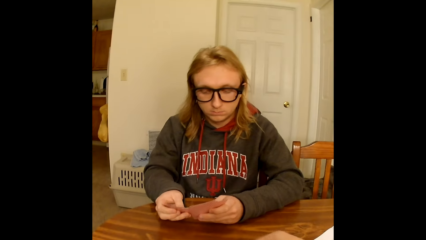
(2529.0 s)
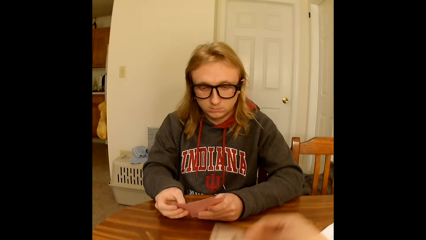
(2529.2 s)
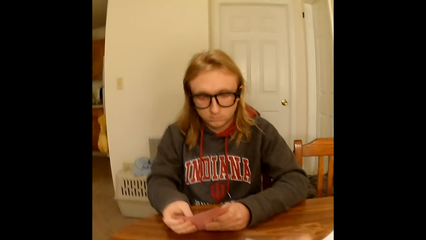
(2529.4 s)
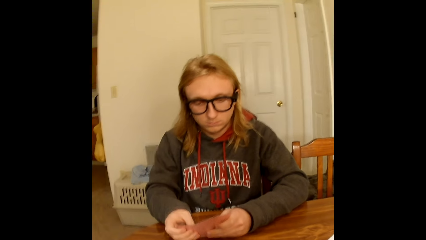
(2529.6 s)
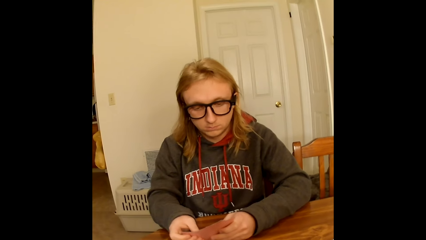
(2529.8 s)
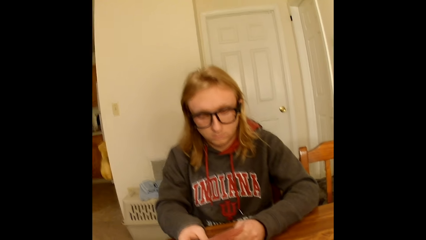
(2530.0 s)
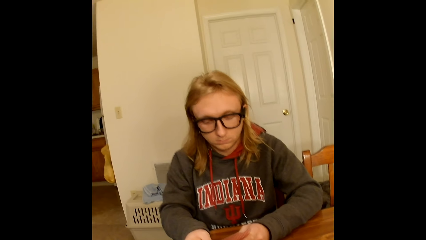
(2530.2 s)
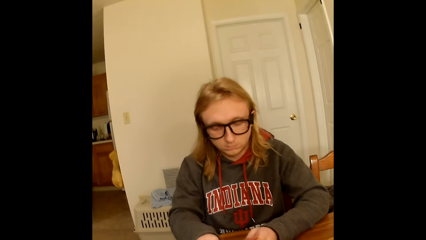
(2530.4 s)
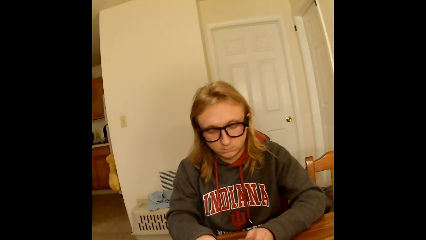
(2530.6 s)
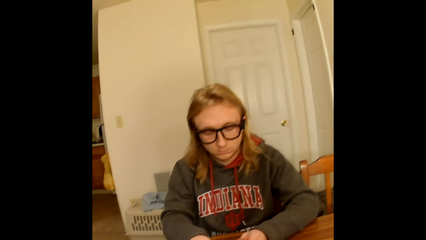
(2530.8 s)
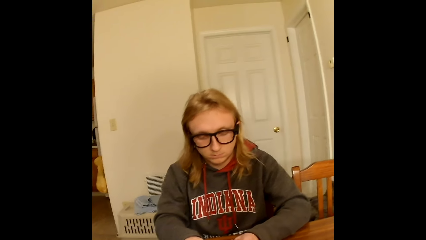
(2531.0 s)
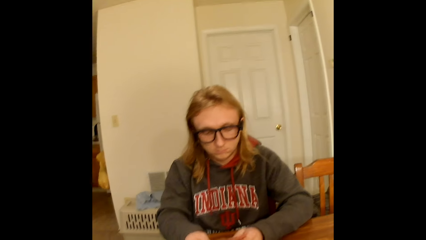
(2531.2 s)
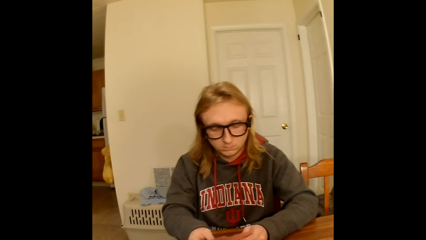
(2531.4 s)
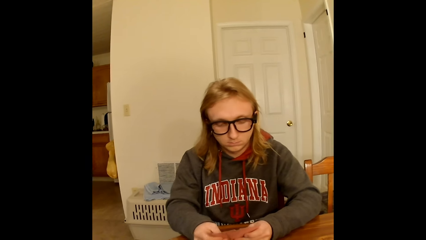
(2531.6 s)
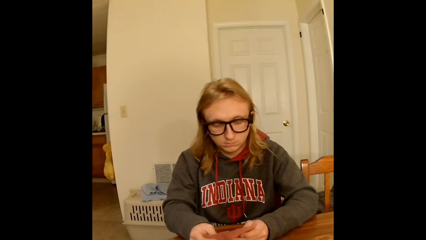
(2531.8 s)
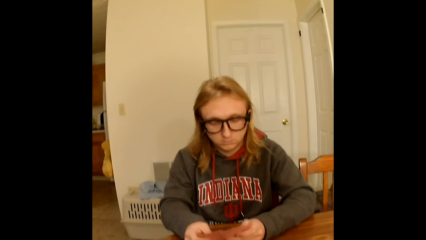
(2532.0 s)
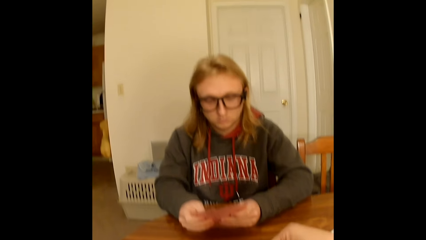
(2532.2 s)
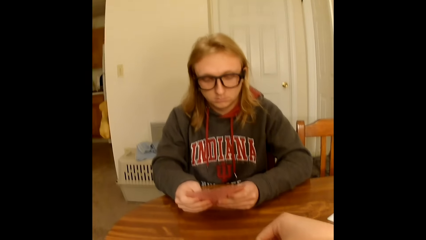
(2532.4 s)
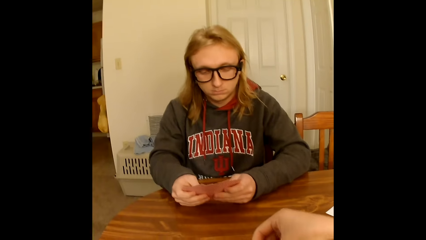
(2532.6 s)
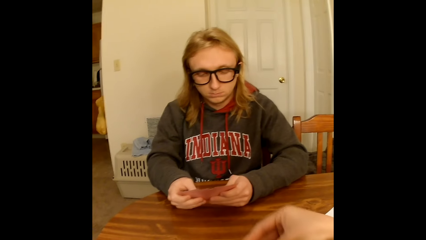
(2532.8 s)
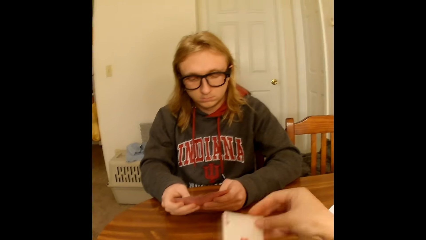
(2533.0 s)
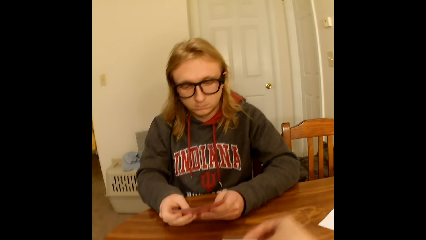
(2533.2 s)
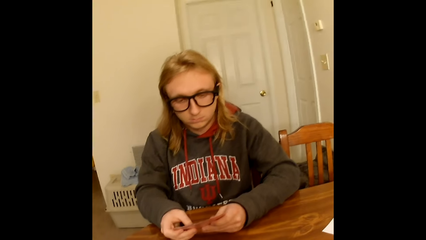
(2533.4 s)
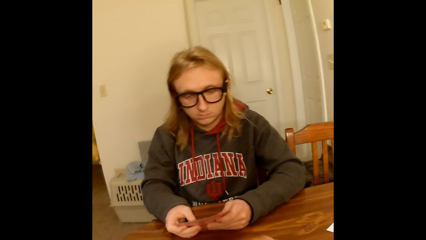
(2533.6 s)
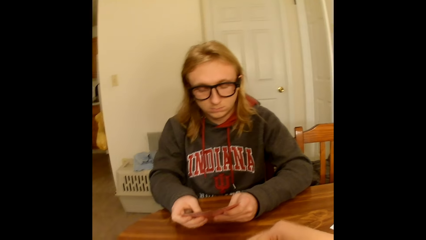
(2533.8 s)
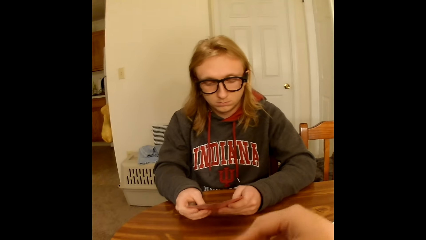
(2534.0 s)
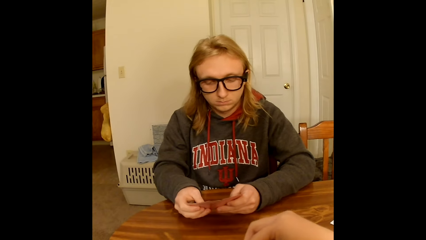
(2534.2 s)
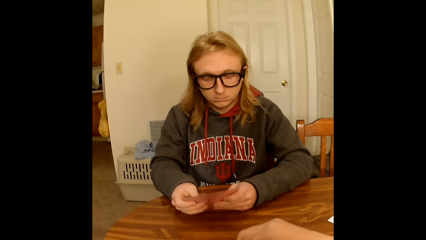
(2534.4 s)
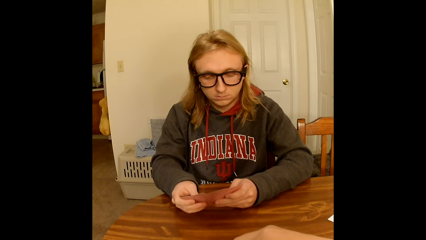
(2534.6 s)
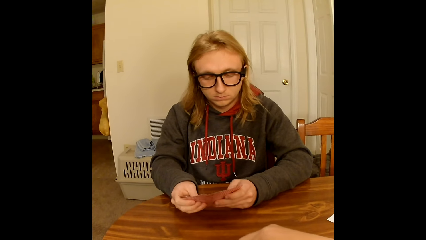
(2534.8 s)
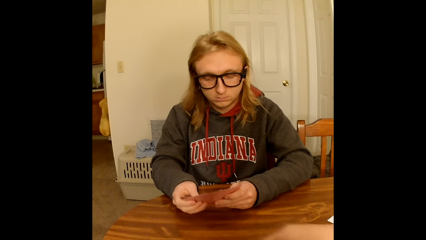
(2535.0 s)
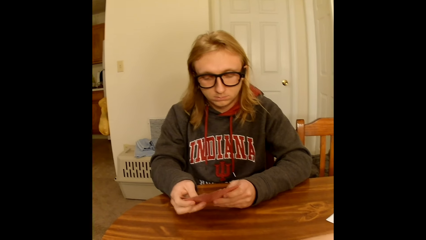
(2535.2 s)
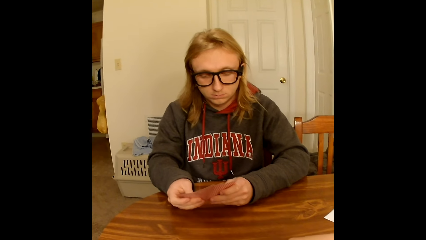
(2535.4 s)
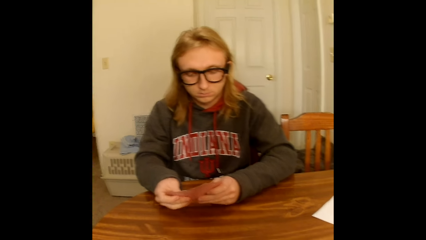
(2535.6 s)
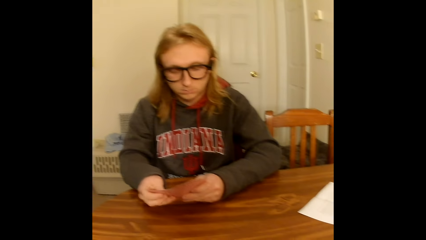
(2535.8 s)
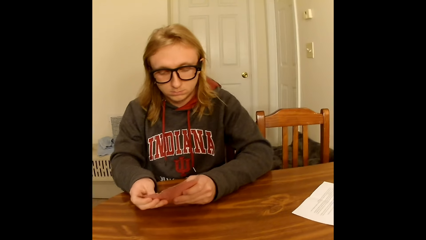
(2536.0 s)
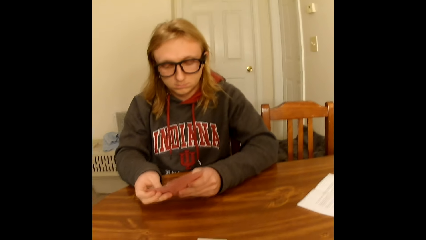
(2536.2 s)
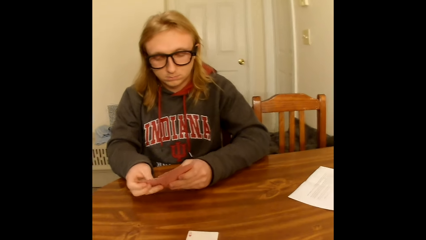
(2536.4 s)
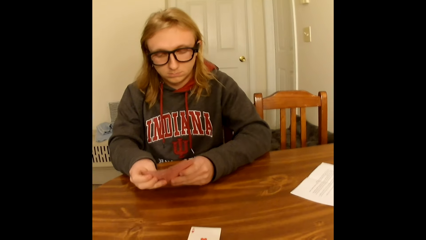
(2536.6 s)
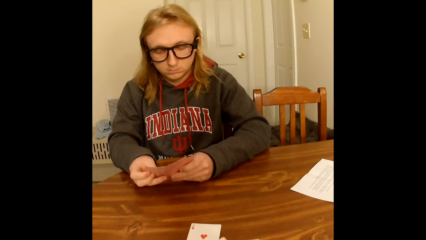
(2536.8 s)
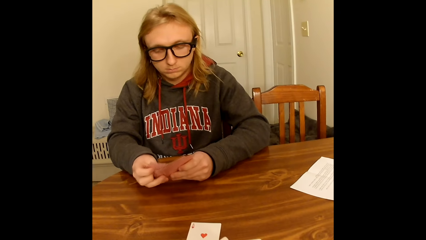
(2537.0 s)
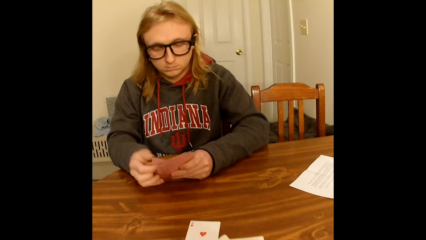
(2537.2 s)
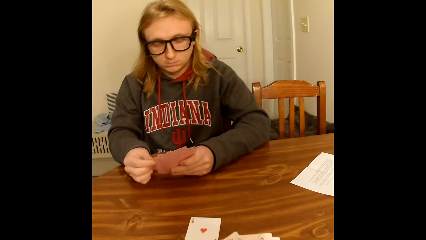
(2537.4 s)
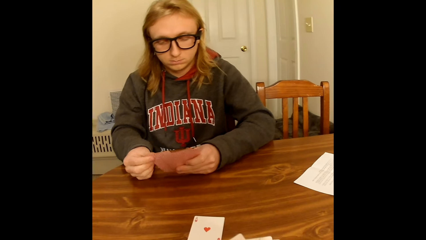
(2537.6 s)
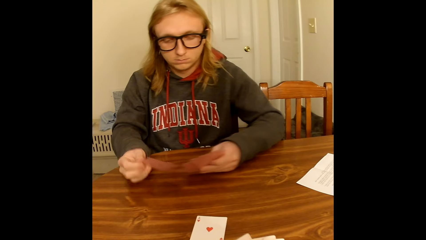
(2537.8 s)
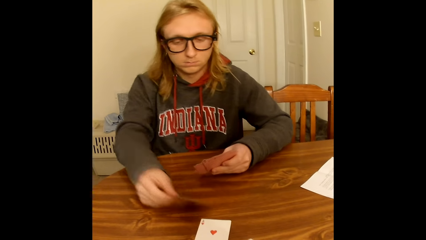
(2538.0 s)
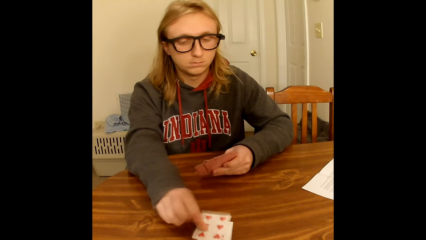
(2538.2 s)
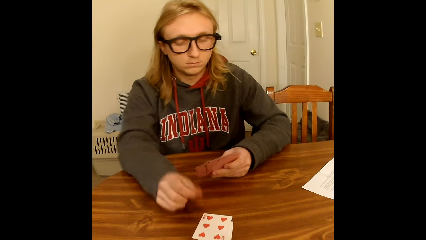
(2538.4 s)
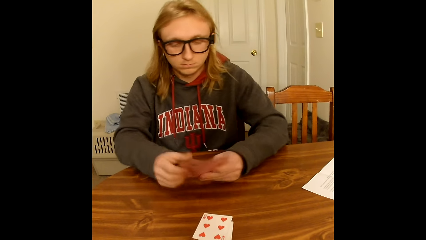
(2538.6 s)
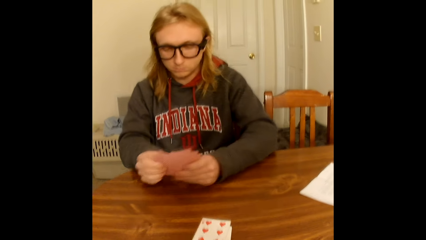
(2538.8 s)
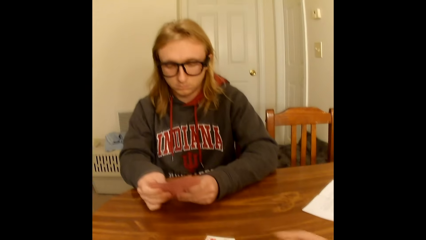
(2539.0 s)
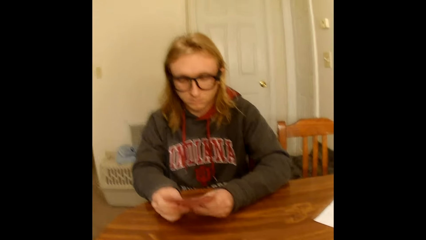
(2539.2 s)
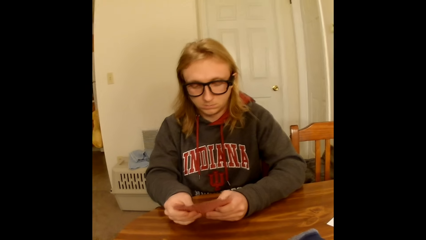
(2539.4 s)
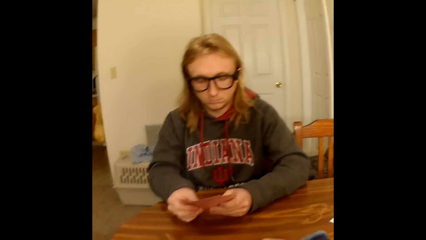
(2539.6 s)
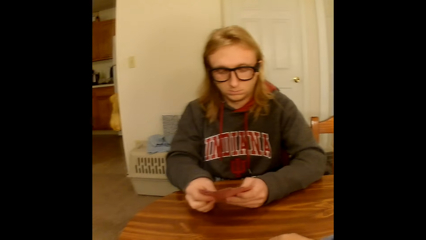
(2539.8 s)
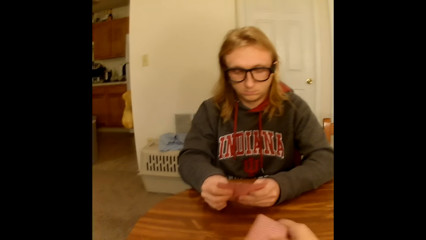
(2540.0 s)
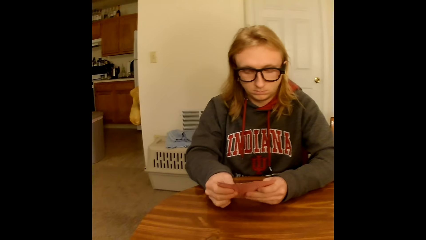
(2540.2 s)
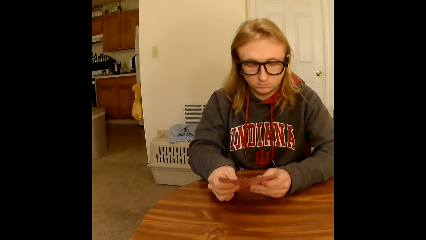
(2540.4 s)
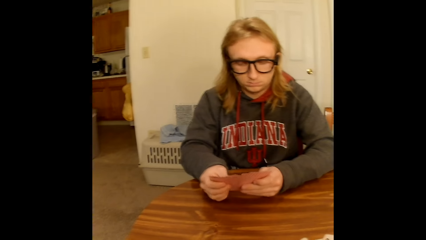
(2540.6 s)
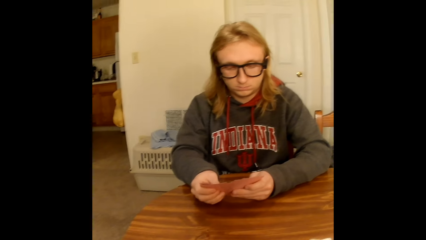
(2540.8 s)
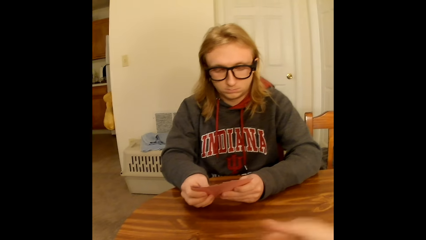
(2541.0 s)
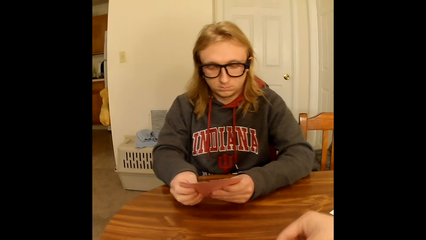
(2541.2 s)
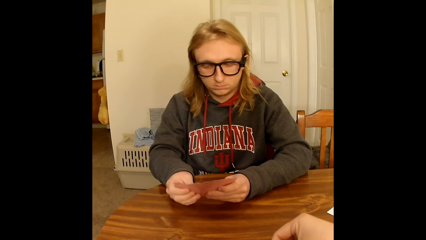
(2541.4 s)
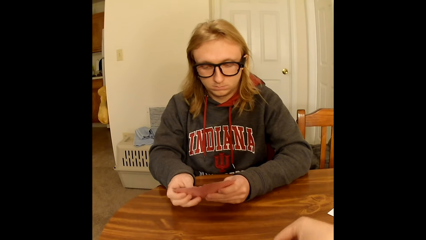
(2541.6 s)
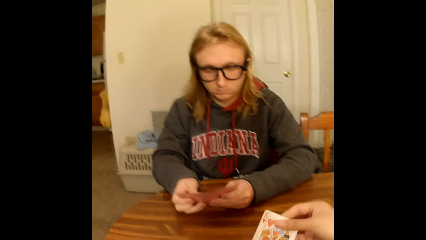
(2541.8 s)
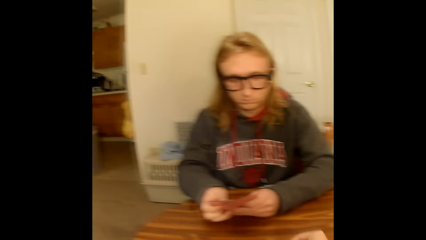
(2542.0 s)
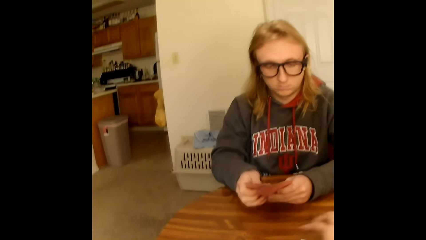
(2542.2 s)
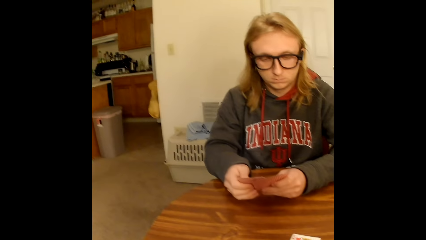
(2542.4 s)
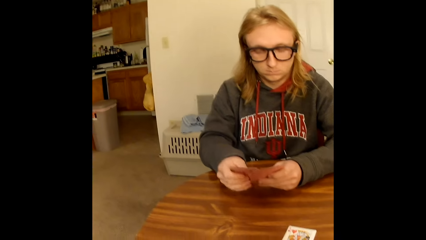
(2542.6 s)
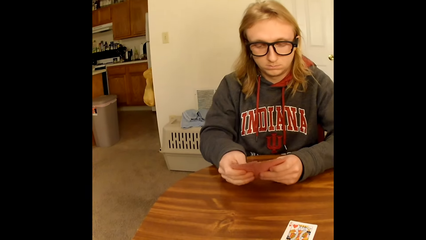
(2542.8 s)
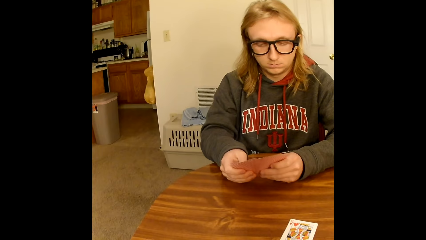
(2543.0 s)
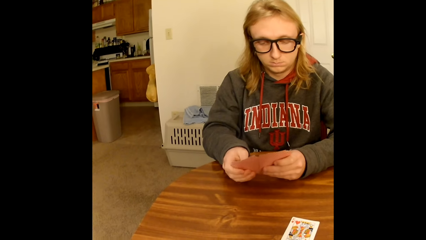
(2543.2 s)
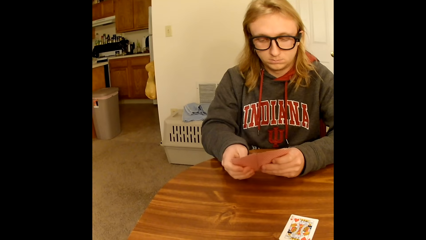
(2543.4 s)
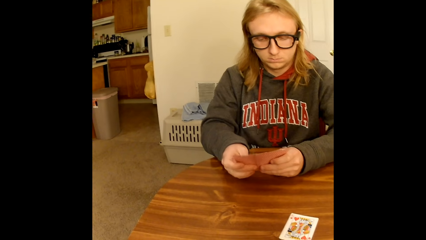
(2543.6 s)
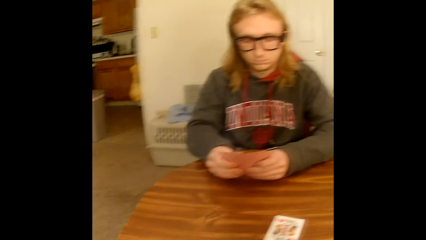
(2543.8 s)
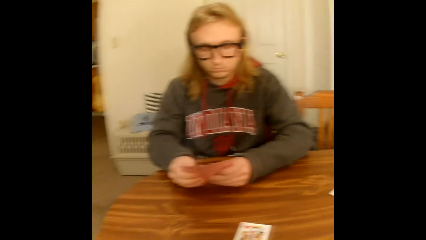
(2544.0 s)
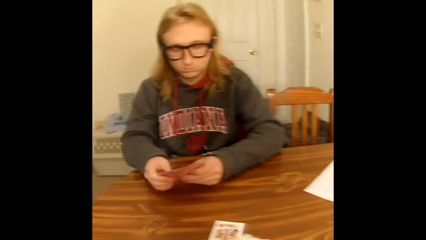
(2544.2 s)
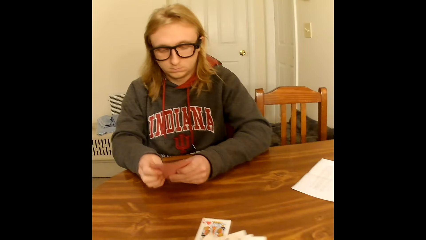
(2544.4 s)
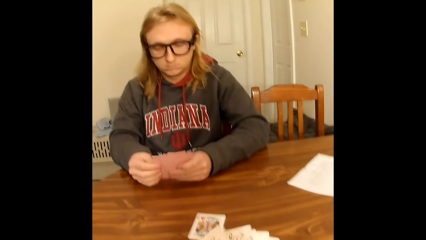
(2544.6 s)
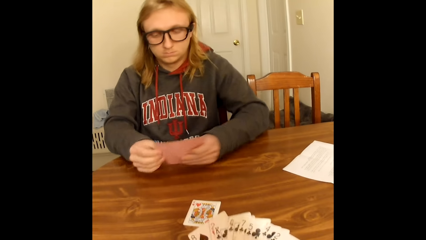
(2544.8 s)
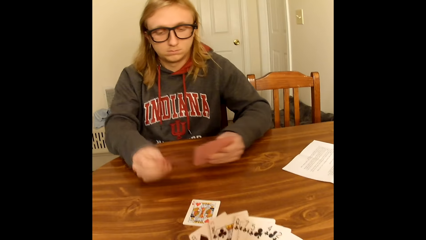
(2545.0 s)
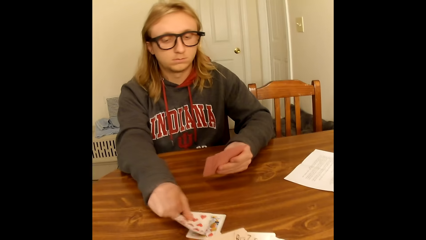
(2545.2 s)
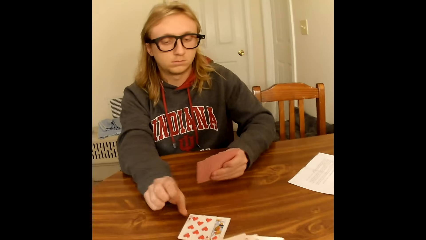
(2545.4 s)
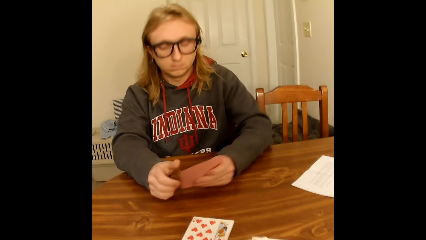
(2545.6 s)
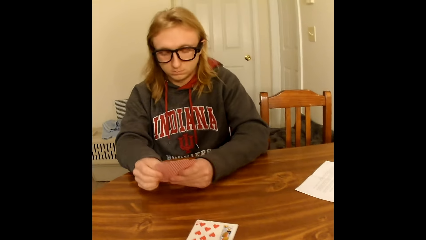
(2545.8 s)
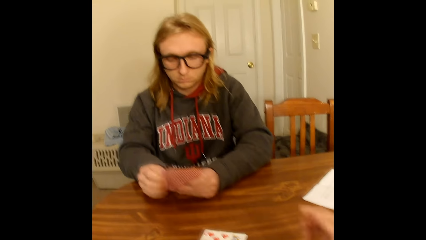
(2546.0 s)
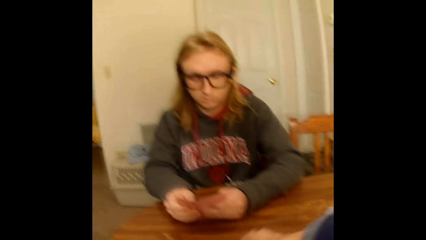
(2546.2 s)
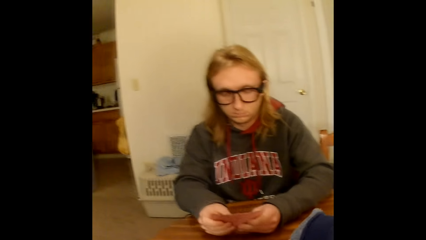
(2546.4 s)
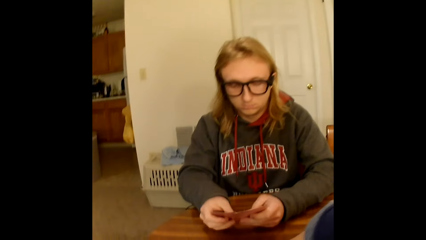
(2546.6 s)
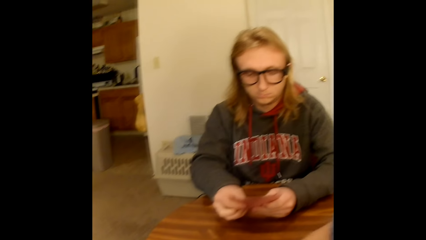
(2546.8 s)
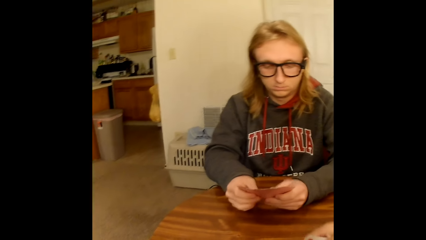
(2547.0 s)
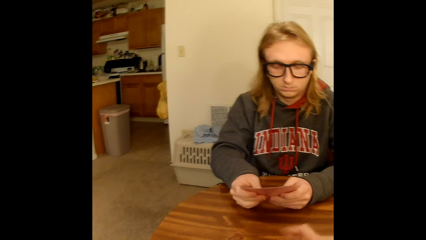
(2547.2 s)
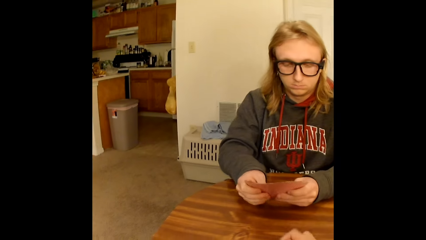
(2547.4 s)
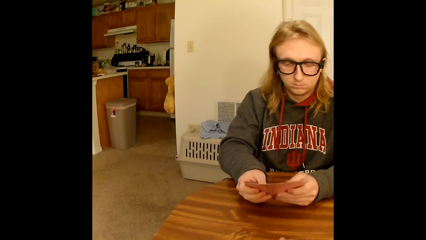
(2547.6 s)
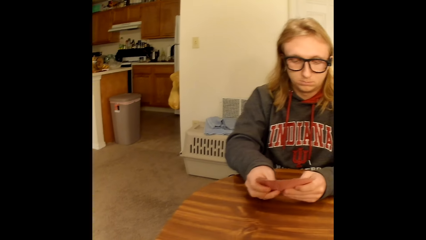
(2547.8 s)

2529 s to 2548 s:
The camera wearer holds a card. She places a playing card face up from the deck of playing cards in her hands on the table with her right hand. She picks a card, and places a playing card face up from the deck of playing cards in her hands on the table with her right hand again. She spreads the deck of playing cards in her hands with both hands. A man picks a card. The man places a playing card face up from the deck of playing cards in his hand on the table with his right hand, holds the deck of playing cards with both hands, and spreads the deck of playing cards in his hands with both hands. The camera wearer drops a card. She places a playing card face up from the deck of playing cards in her hands on the table with her right hand. She picks a card. She spreads the deck of playing cards in her hands with both hands. The man places a playing card face up from the deck of playing cards in his hand on the table with his right hand, picks a card, holds the deck of playing cards with both hands, and spreads the deck of playing cards in his hands with both hands. The camera wearer collects the cards.
